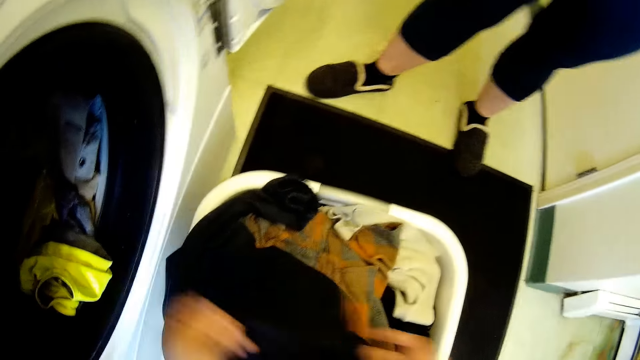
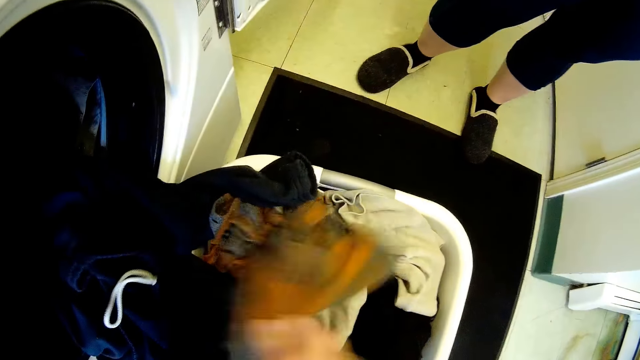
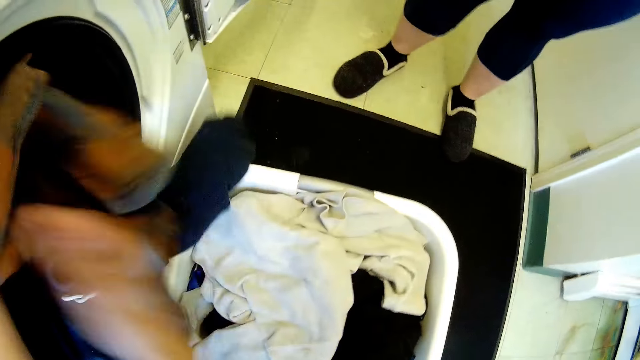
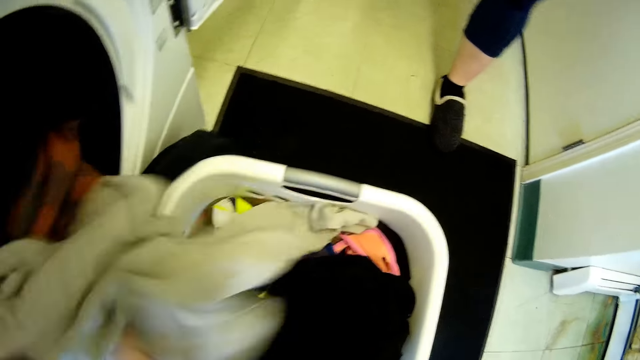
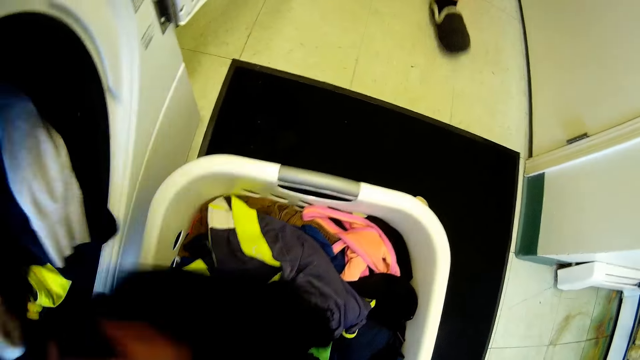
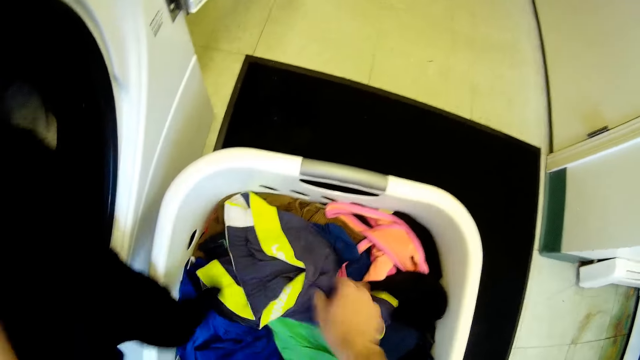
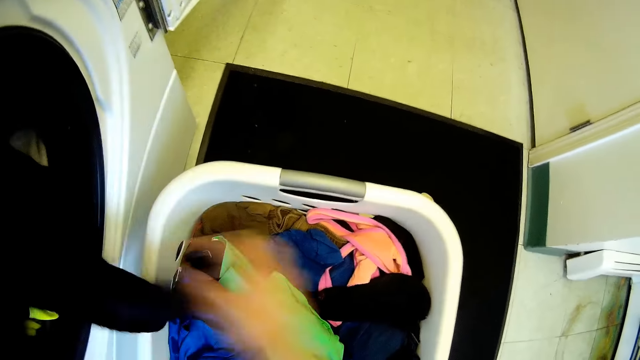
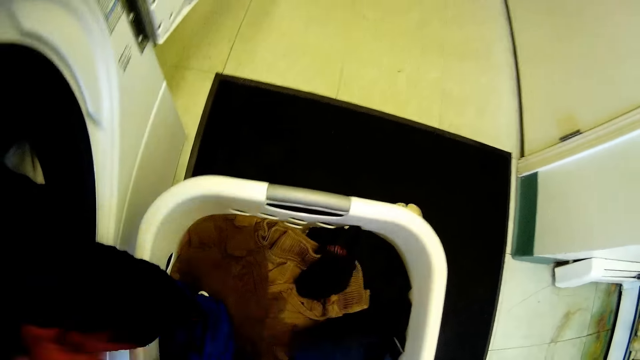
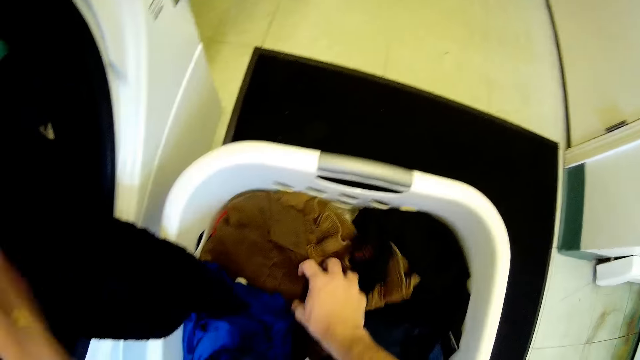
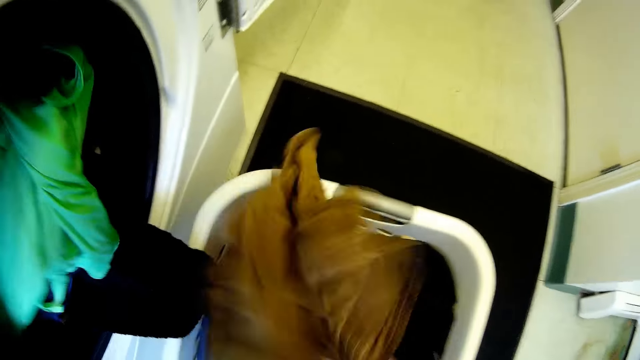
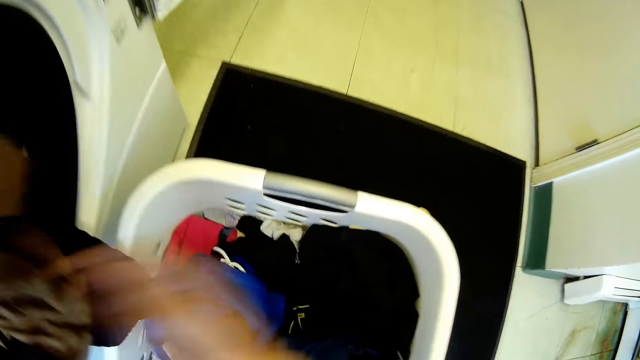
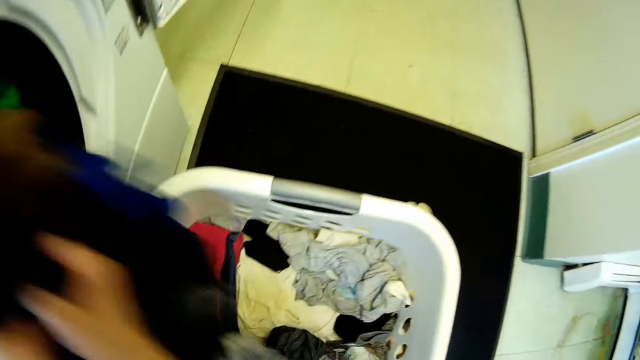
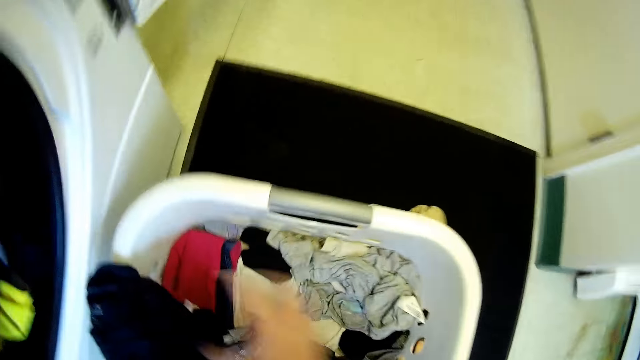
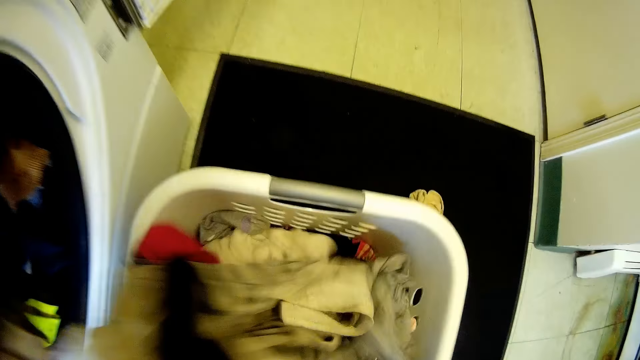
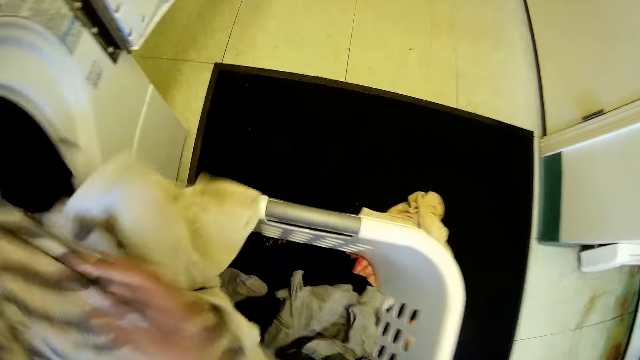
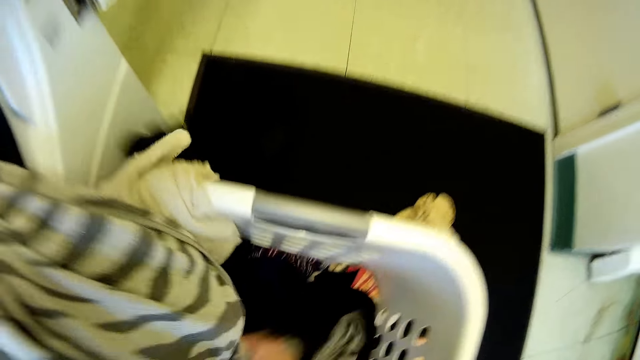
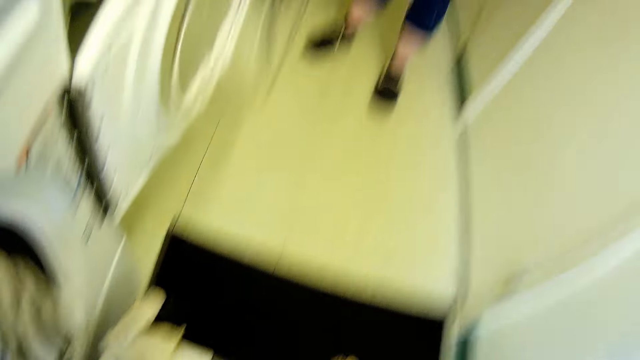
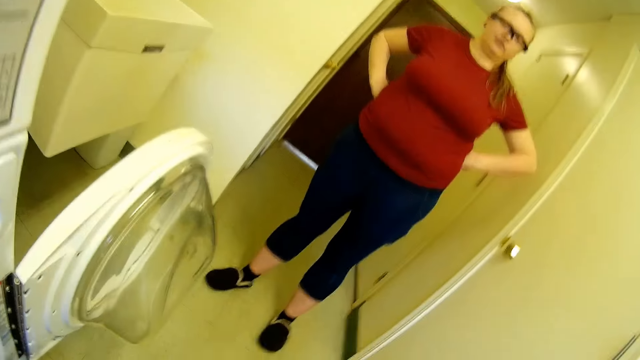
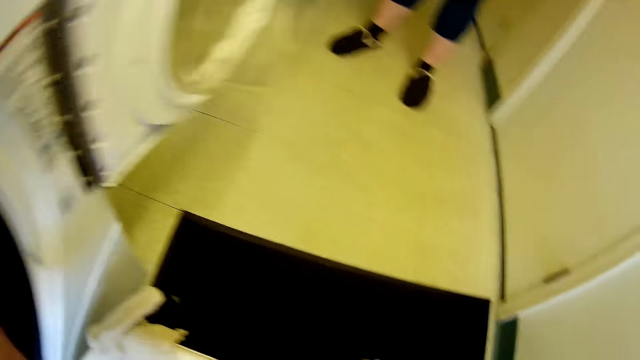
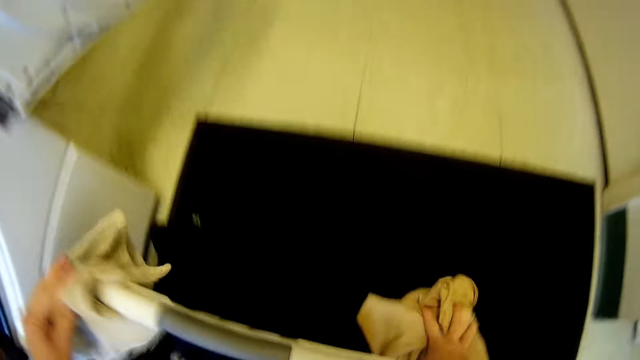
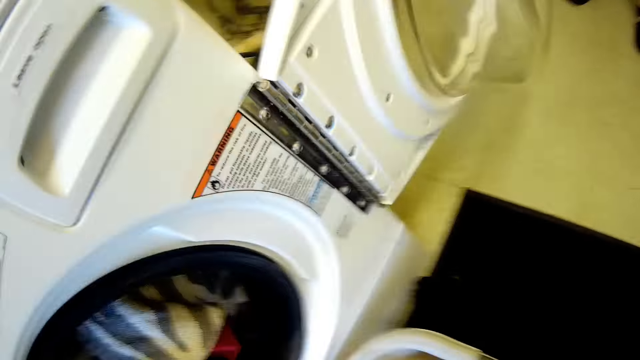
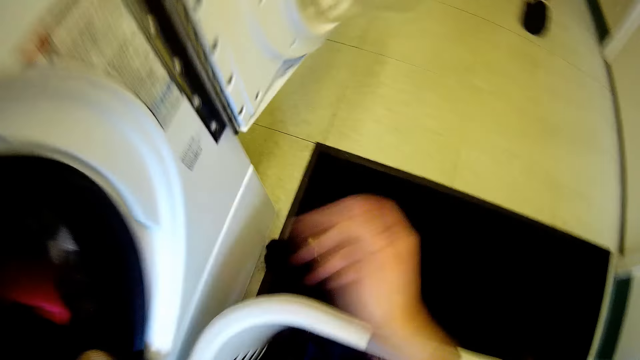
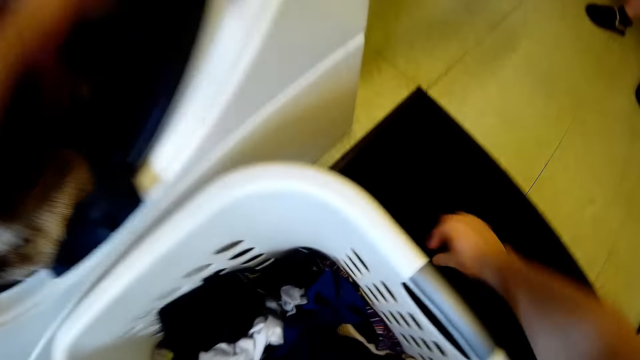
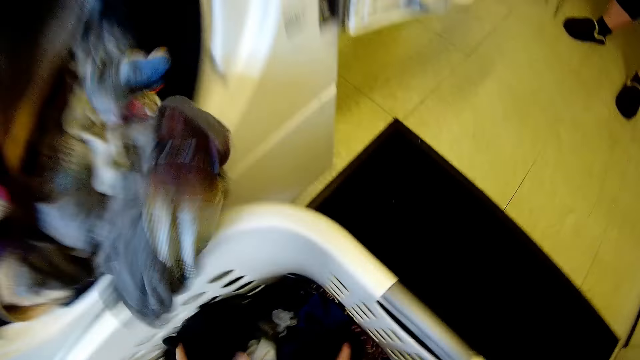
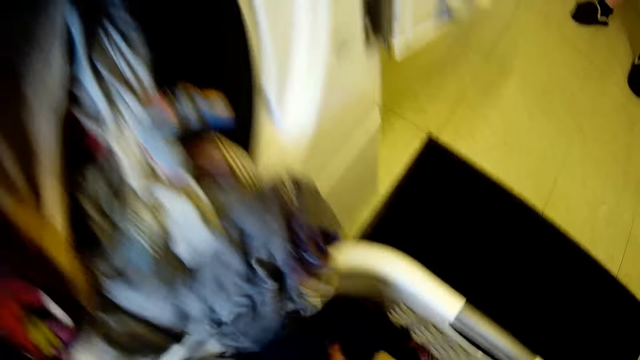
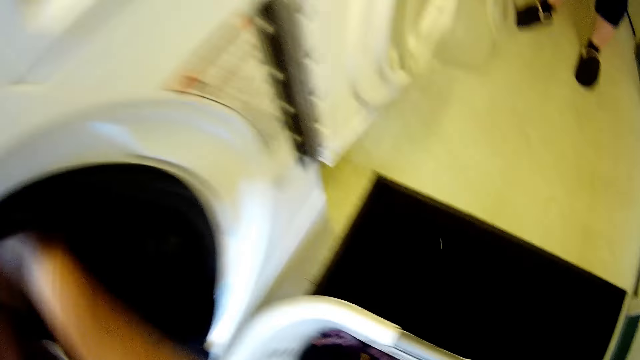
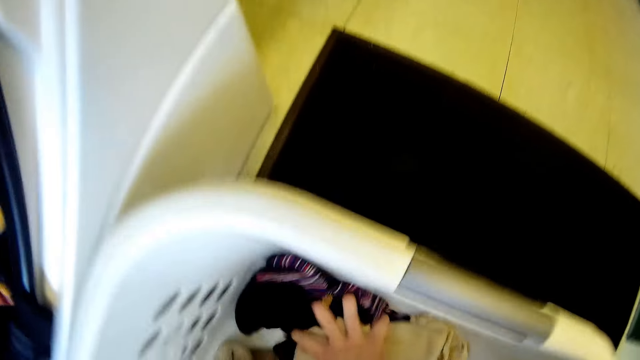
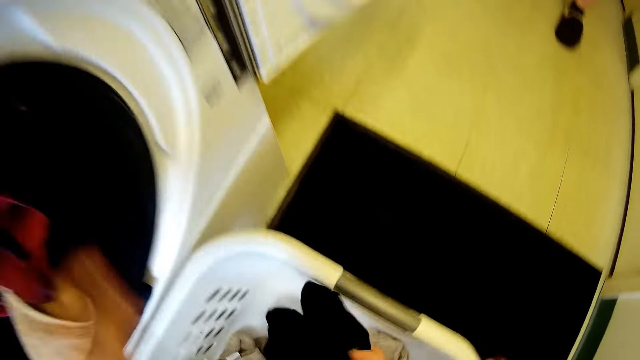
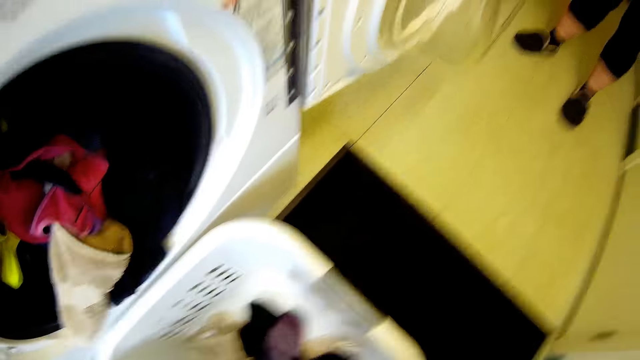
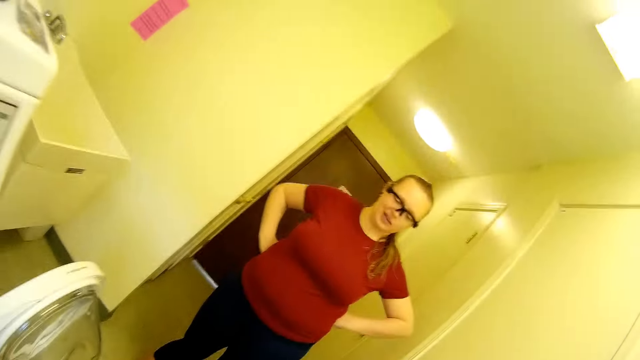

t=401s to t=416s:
The camera wearer converses with the woman. The woman puts her hands on her waist. The camera wearer looks around. They put clothes in a washing machine. They pick something from the floor. They interact with the woman. They put clothes in the washing machine.

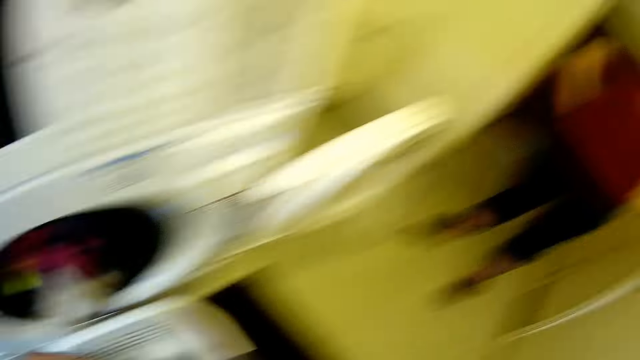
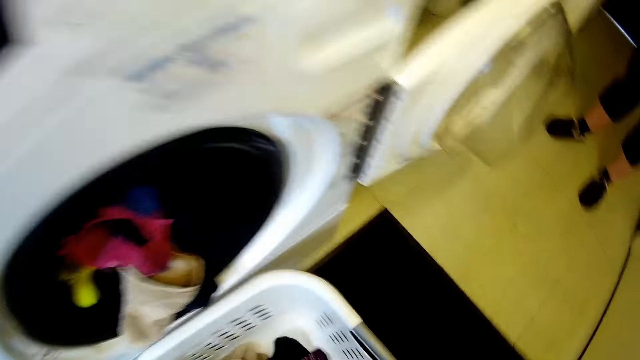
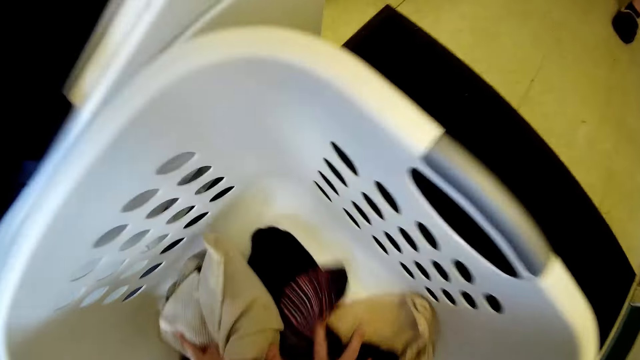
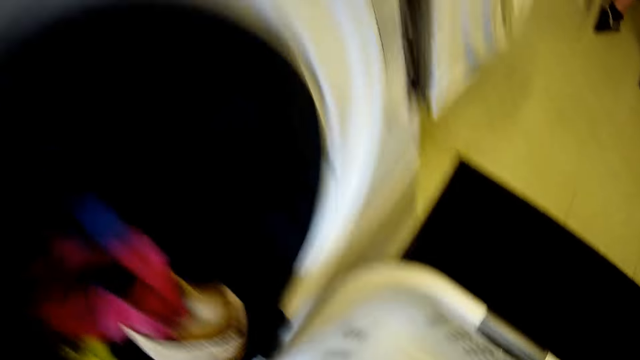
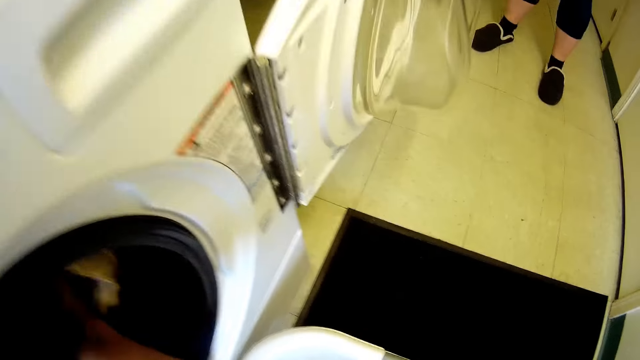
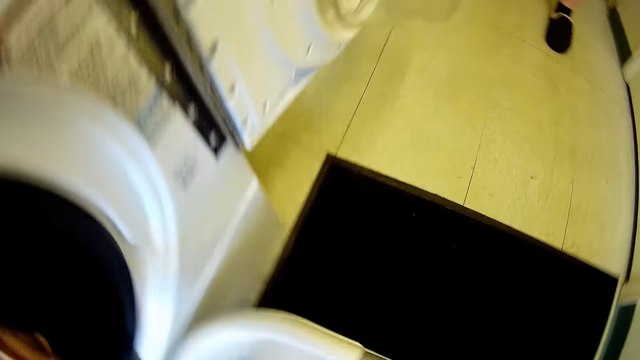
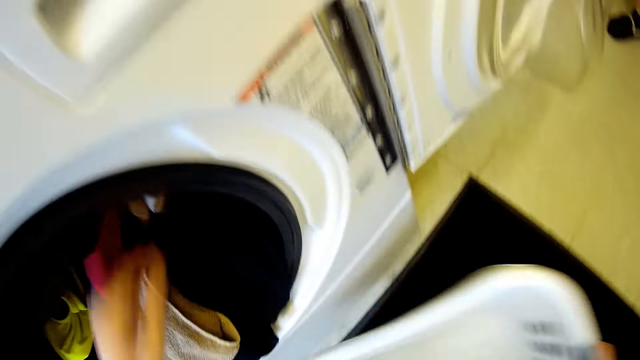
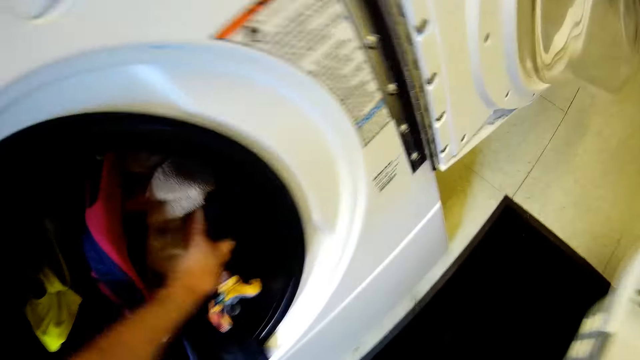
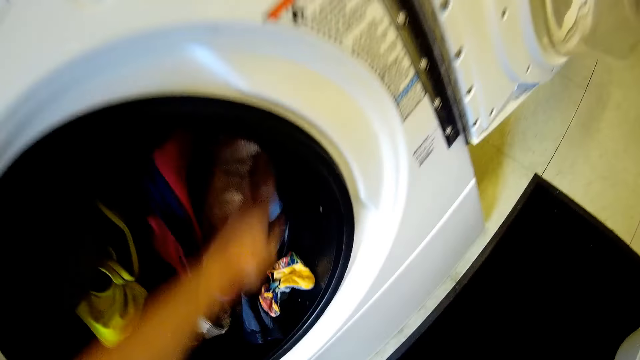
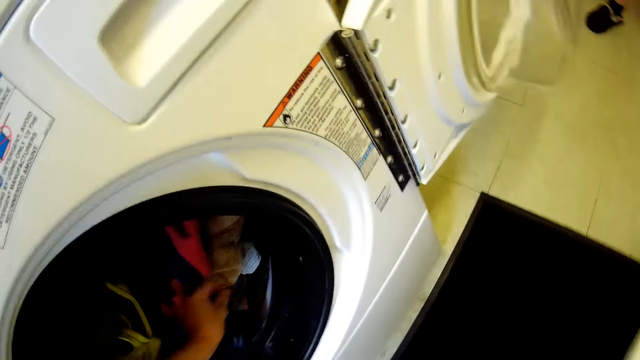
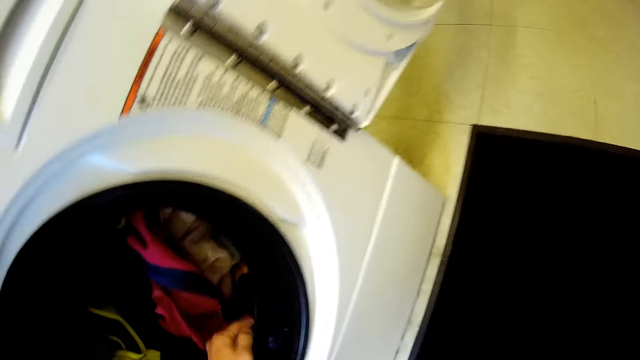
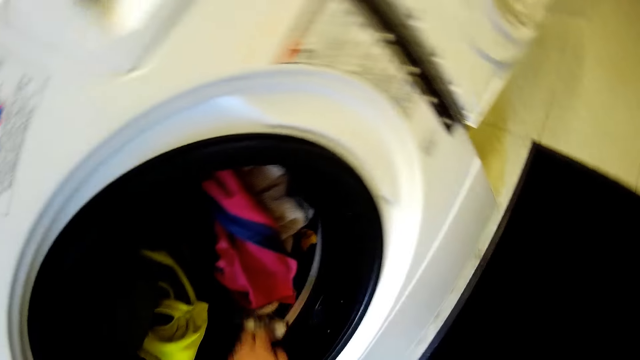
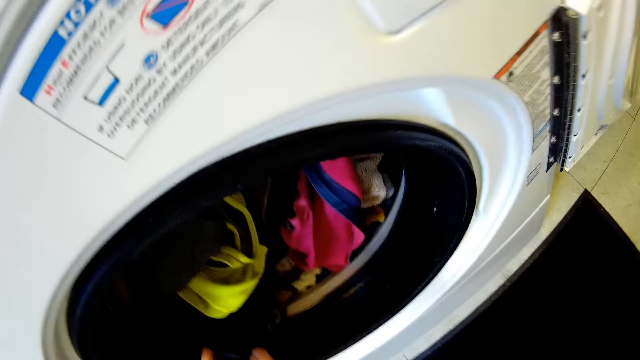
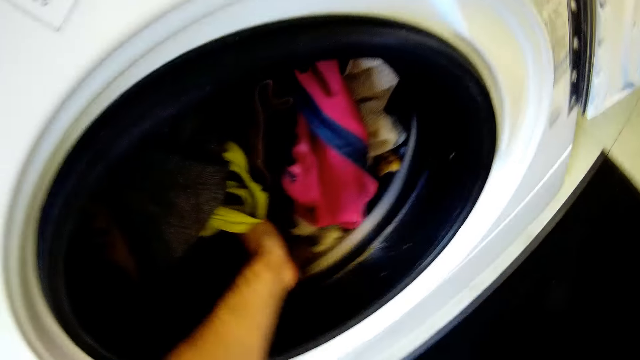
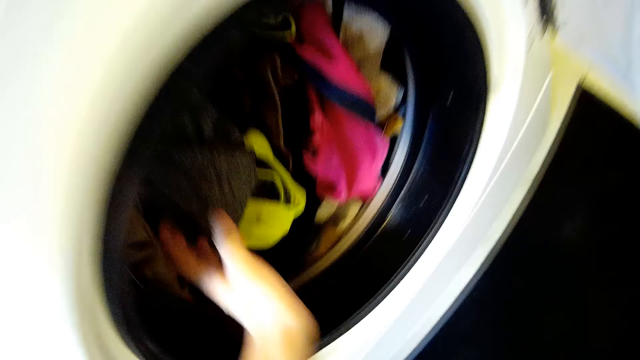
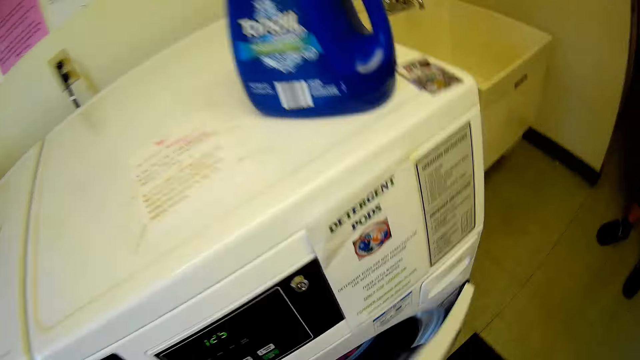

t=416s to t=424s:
The camera wearer looks around. He picks clothes from the basin with both hands. He puts the clothes in a washing machine. He picks up the basin. He squeezes the clothes in the washing machine with the left hand. He closes the washing machine with his right hand.
